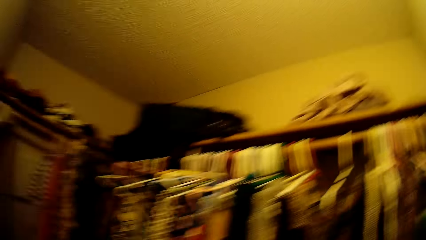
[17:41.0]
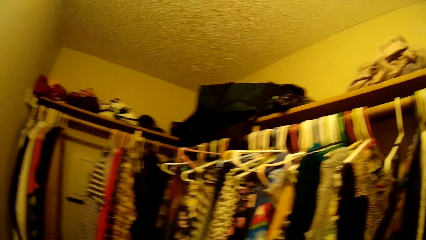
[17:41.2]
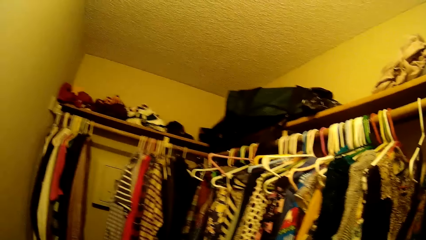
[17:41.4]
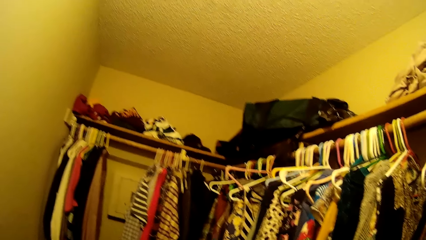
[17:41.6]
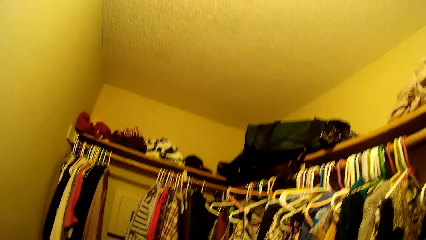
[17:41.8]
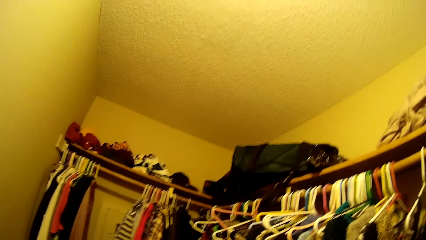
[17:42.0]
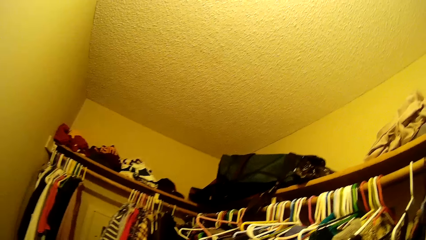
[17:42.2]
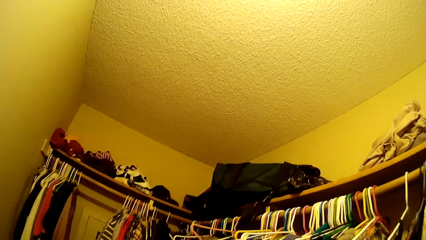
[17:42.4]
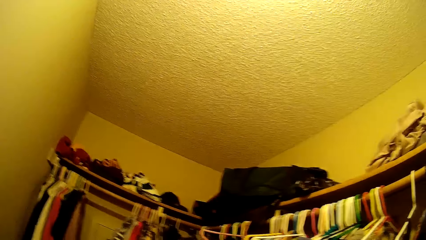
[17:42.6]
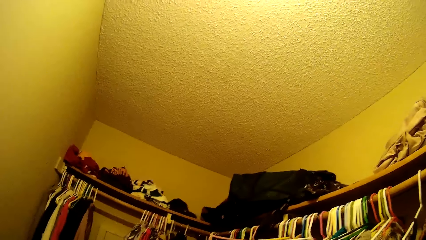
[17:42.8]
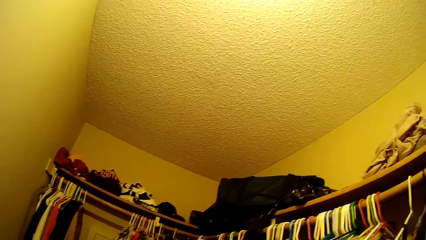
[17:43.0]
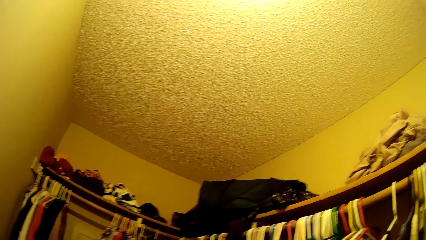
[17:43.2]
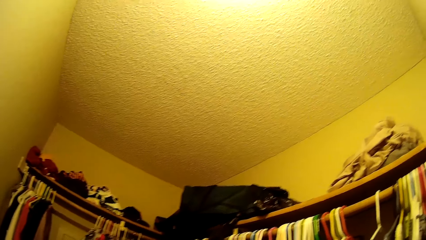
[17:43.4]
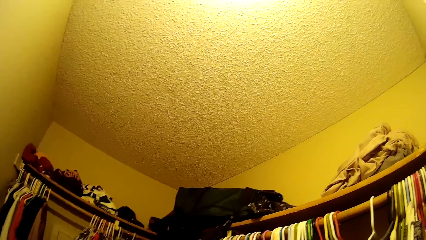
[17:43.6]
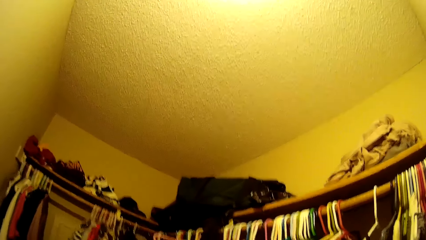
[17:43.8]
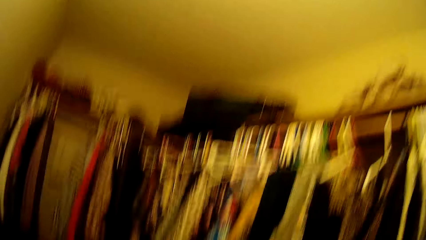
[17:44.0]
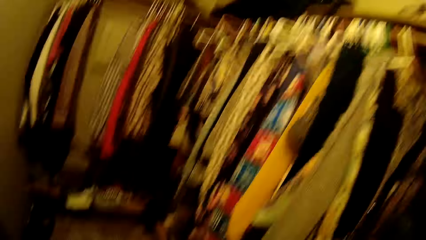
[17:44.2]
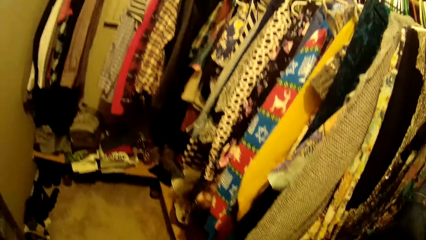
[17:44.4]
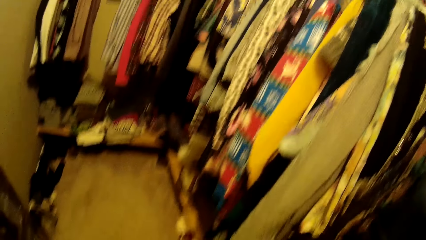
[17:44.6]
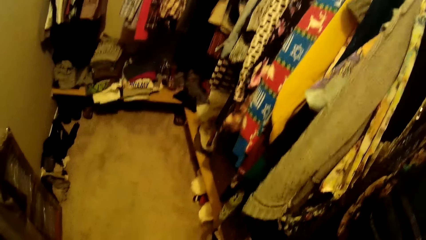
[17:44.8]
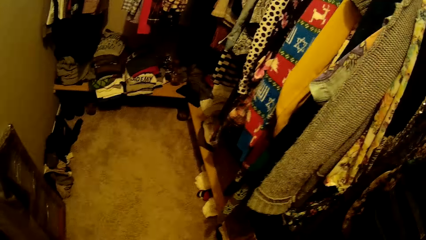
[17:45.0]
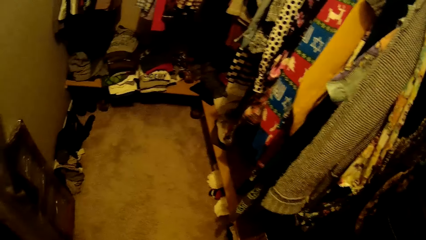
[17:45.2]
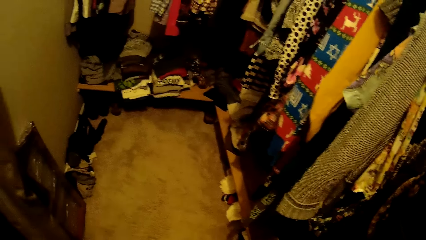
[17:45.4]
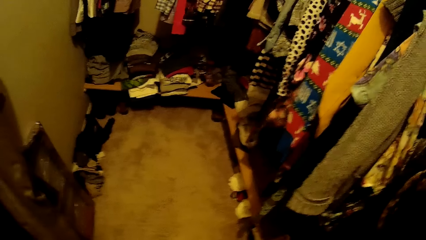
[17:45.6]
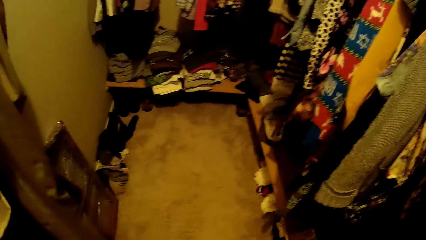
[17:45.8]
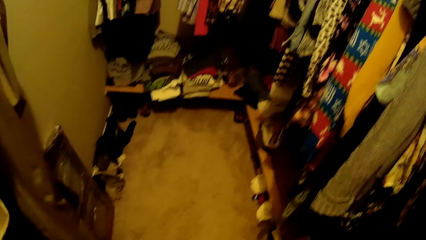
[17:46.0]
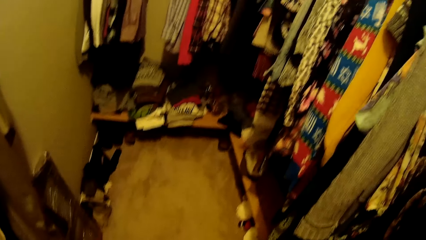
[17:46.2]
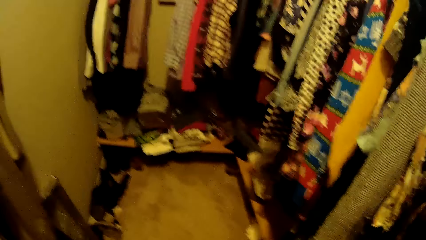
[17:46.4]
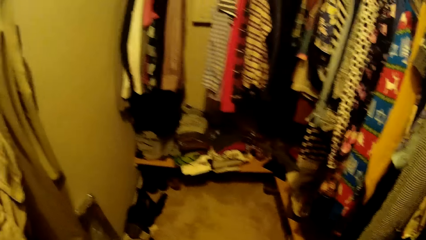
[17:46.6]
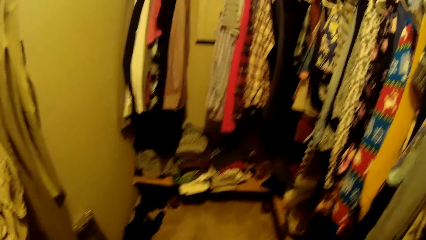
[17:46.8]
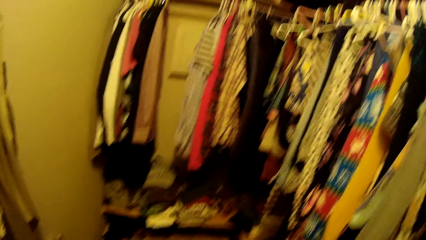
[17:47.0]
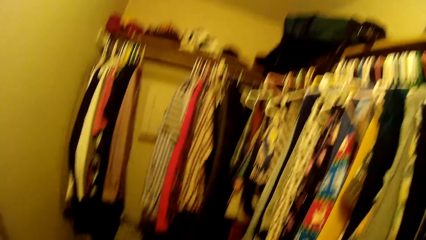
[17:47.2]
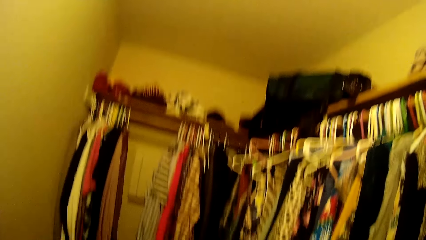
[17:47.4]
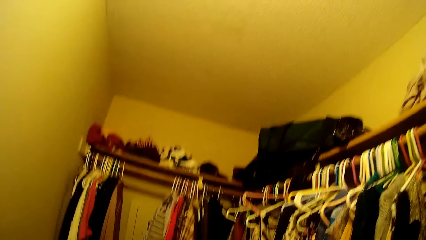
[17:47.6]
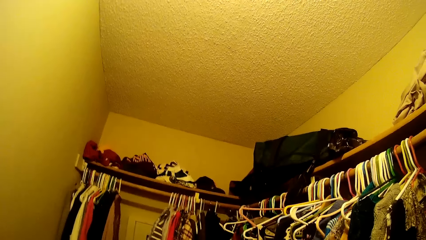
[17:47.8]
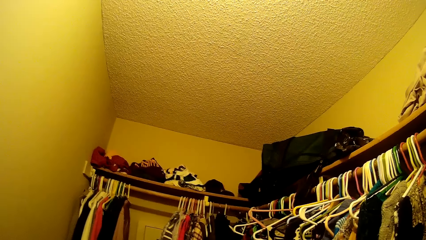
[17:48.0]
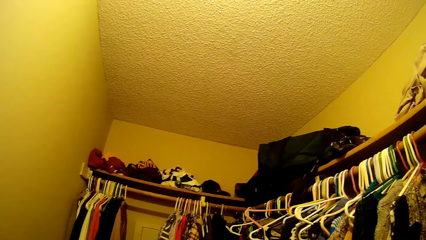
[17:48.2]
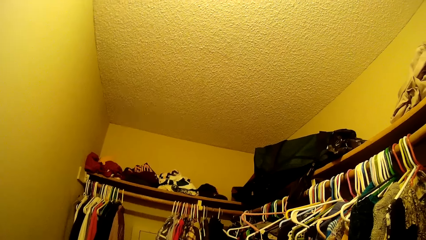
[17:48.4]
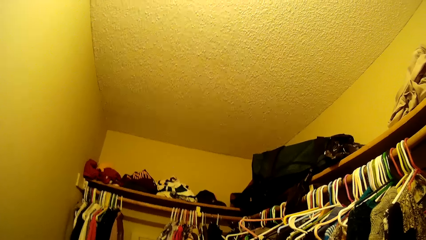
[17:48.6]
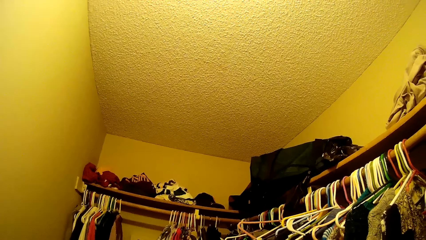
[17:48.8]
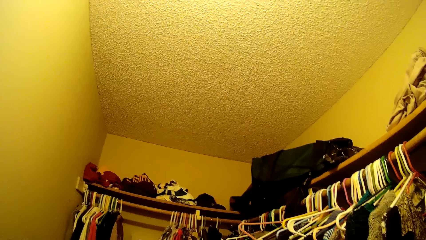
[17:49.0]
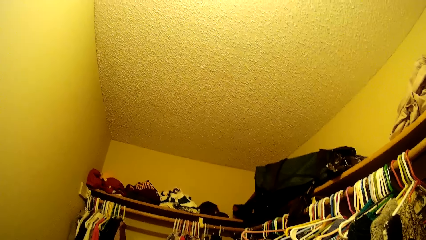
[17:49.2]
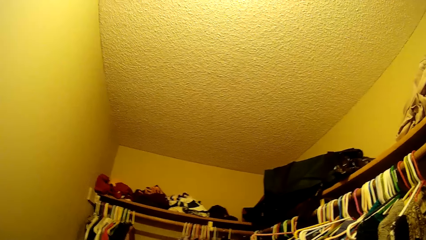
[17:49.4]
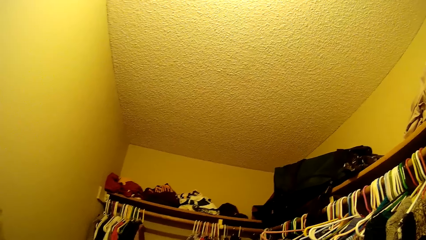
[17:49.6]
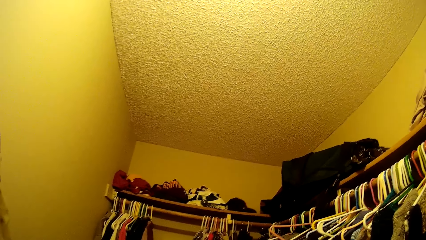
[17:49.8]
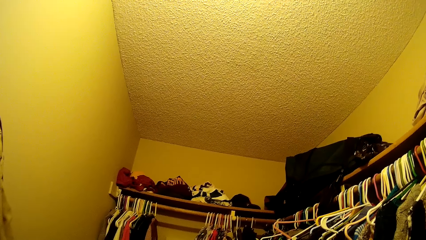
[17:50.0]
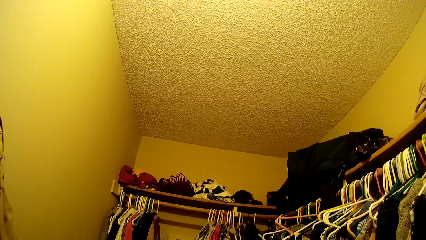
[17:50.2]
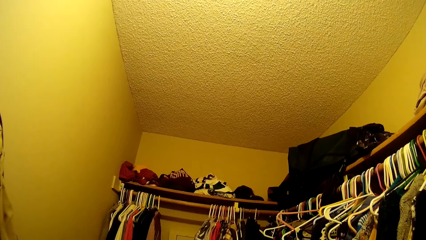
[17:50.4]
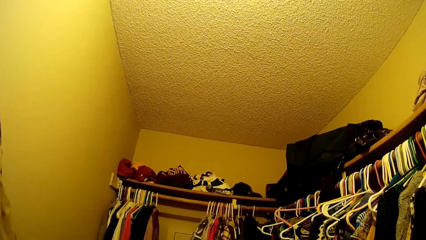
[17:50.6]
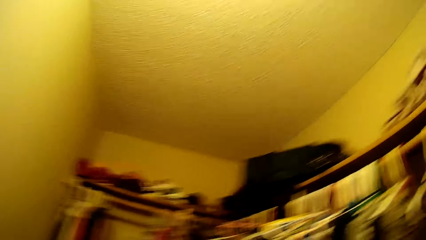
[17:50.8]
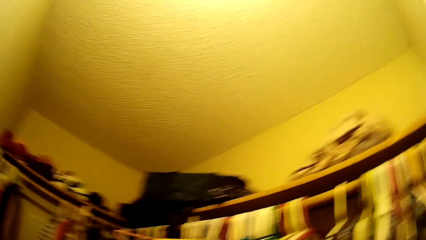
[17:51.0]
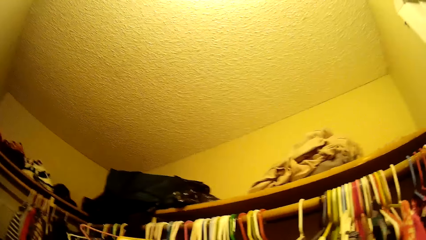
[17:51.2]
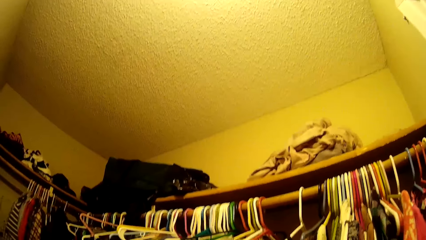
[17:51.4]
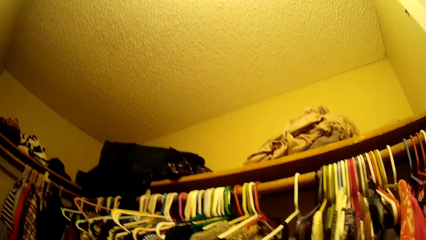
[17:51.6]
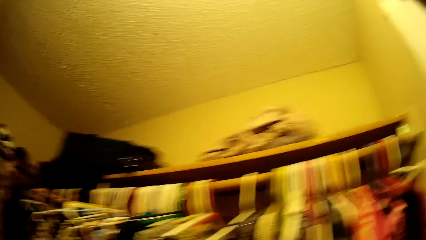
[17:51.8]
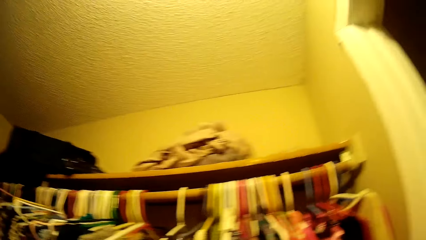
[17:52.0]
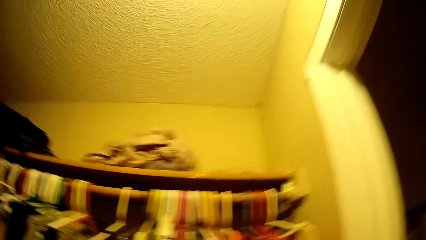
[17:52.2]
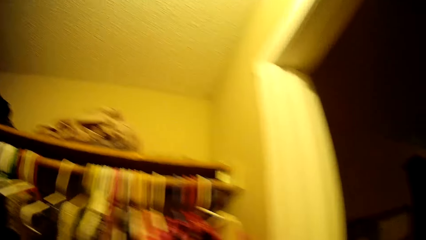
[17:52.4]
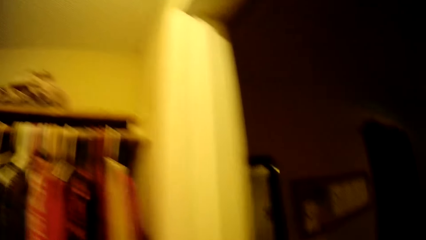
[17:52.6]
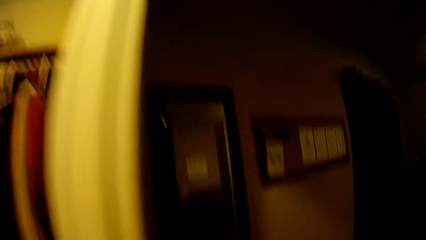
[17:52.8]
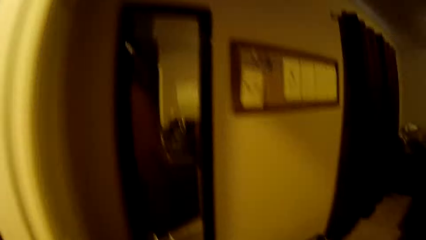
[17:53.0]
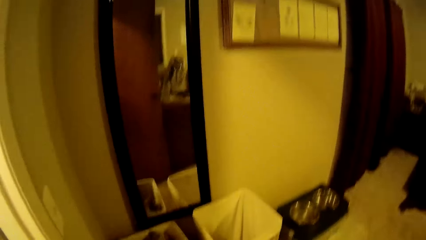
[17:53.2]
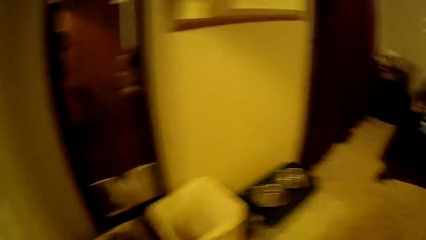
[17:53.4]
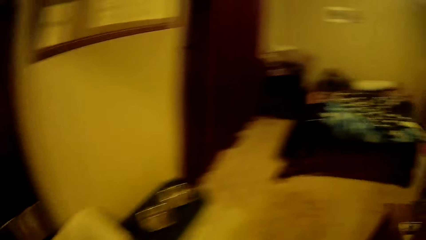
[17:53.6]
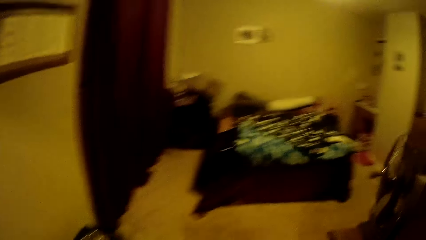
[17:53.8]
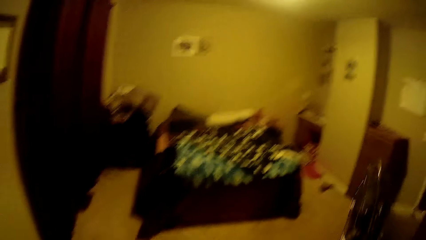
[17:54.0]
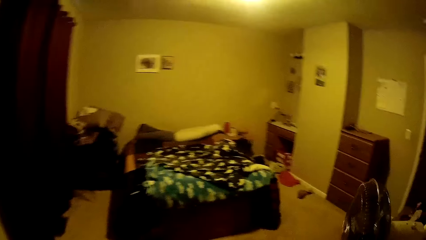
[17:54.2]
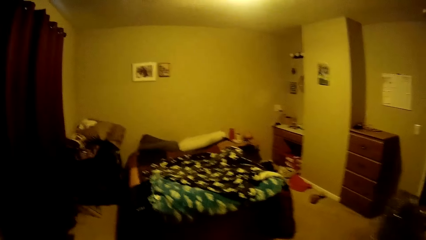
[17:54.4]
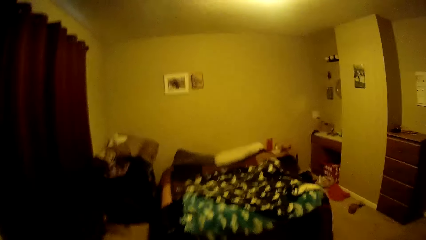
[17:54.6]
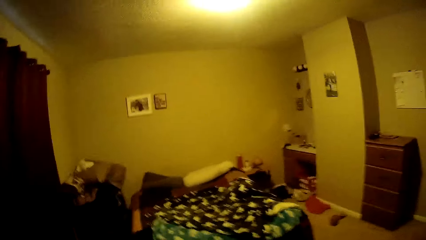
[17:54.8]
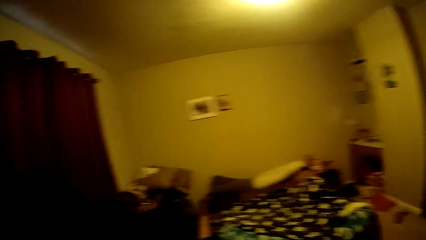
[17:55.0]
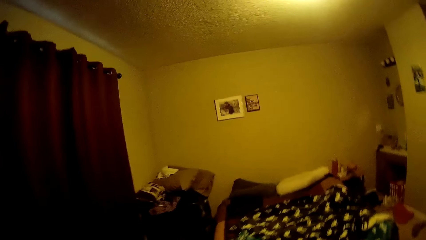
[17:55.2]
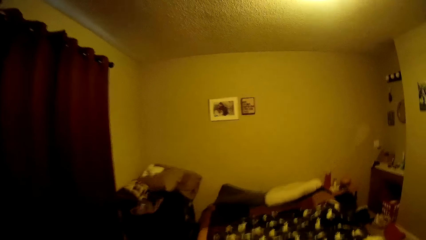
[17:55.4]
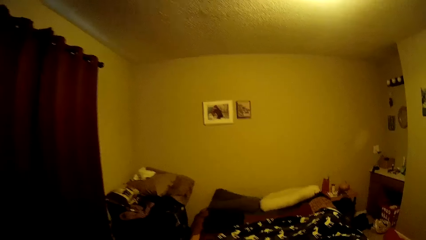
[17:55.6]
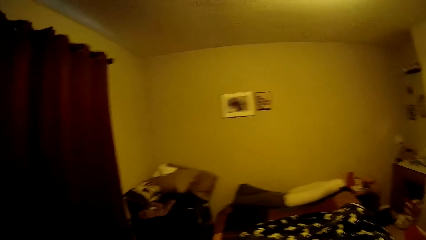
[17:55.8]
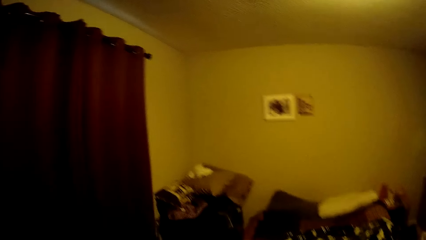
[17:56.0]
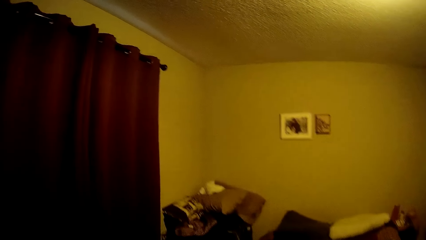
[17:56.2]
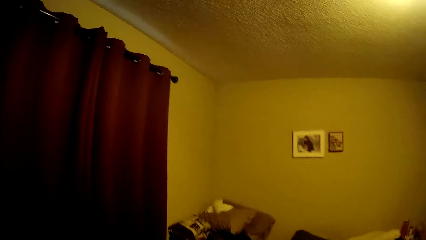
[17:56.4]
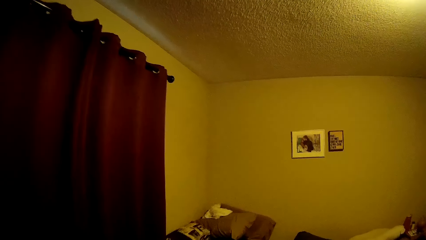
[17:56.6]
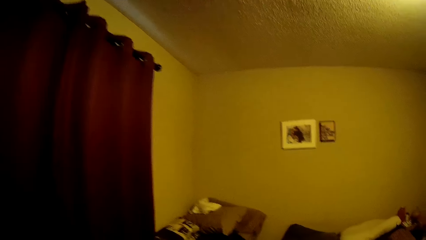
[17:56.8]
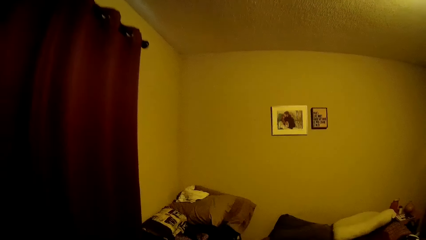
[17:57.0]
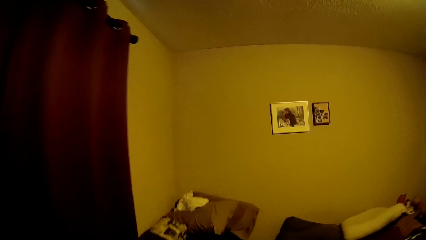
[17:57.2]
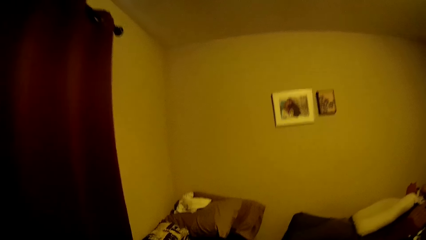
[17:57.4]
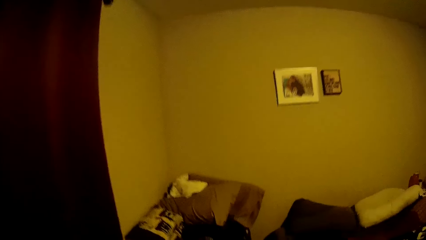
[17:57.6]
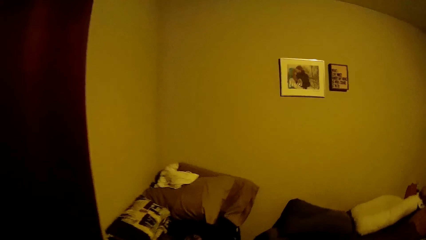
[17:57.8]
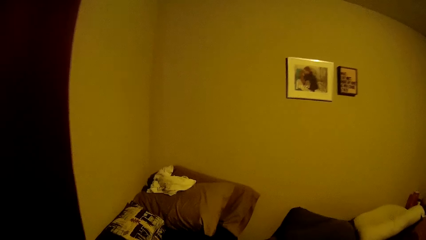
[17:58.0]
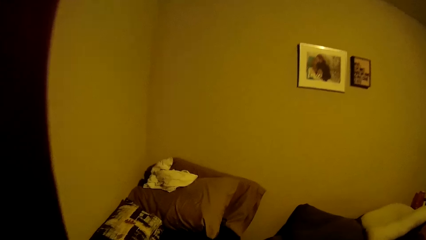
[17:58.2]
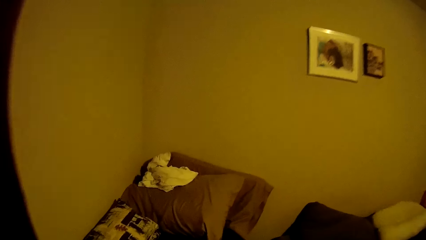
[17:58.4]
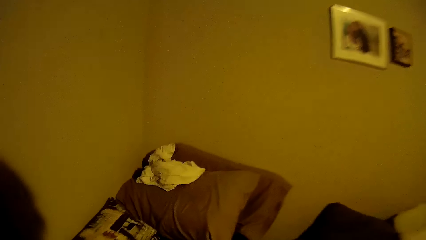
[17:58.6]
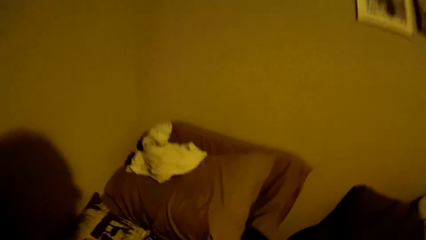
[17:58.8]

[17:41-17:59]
The camera wearer looks around the closet. They walk away from the closet.
